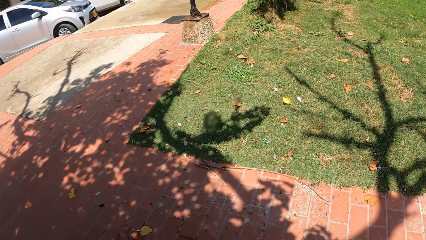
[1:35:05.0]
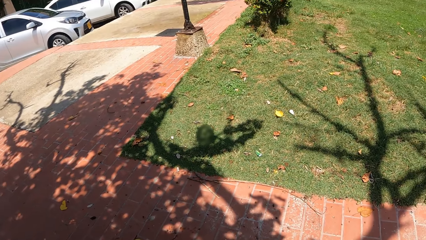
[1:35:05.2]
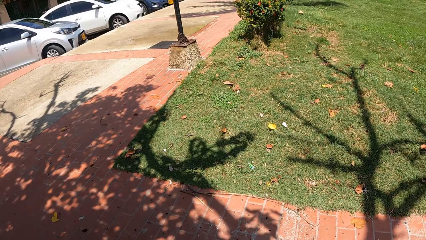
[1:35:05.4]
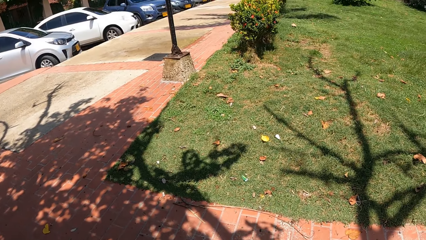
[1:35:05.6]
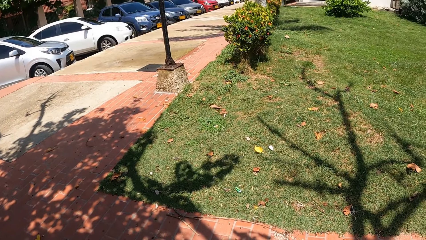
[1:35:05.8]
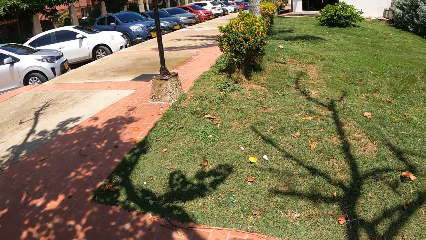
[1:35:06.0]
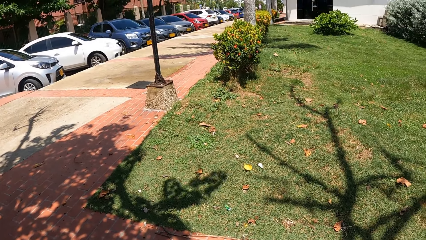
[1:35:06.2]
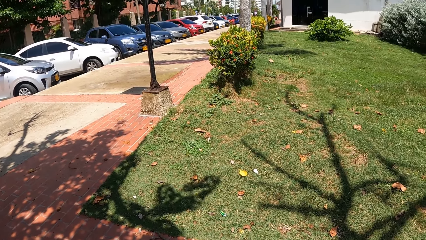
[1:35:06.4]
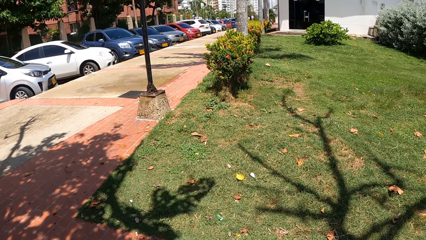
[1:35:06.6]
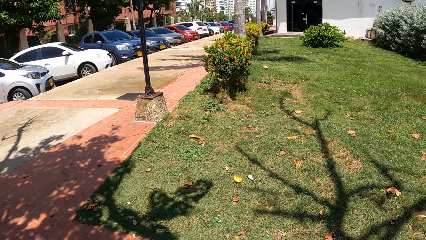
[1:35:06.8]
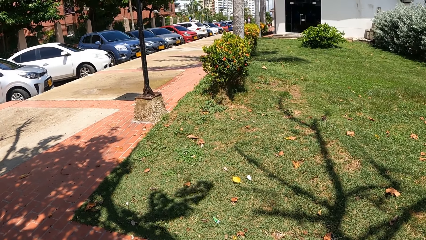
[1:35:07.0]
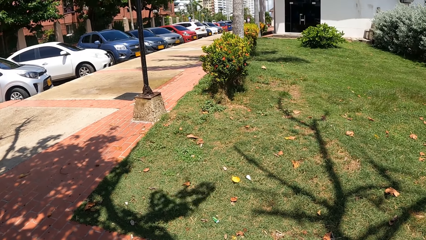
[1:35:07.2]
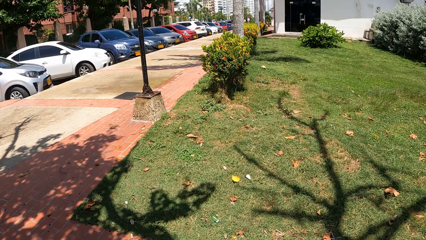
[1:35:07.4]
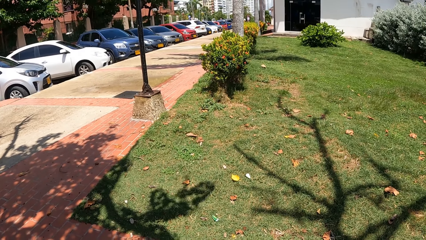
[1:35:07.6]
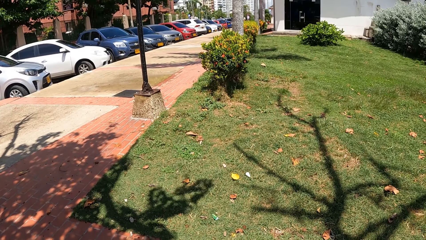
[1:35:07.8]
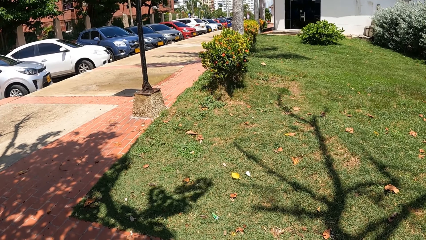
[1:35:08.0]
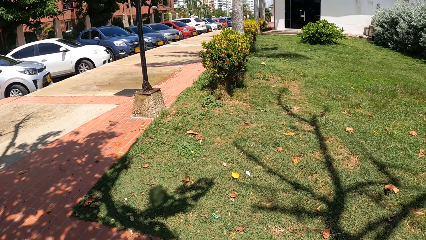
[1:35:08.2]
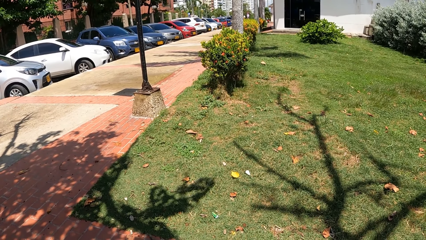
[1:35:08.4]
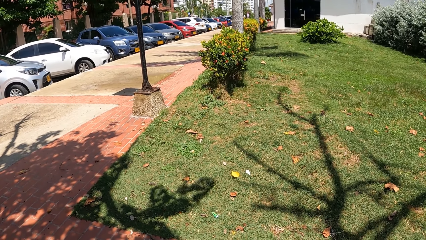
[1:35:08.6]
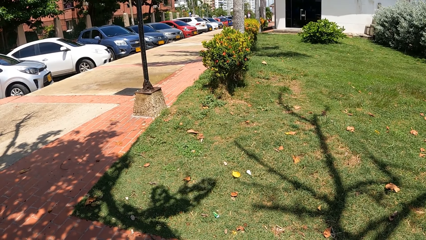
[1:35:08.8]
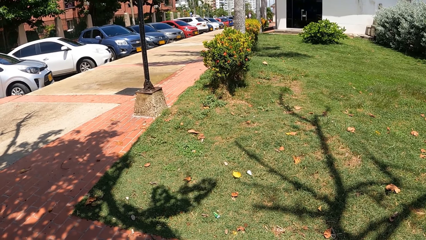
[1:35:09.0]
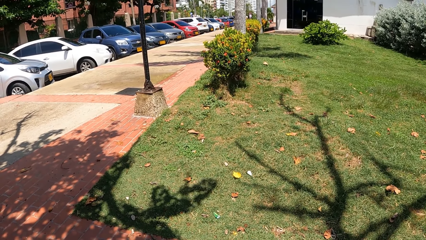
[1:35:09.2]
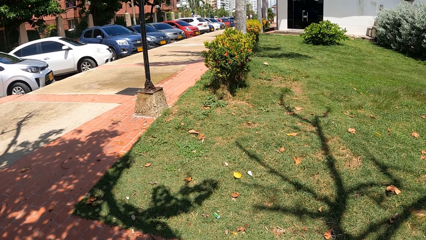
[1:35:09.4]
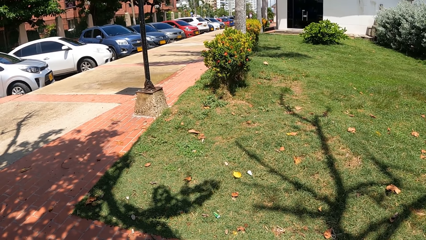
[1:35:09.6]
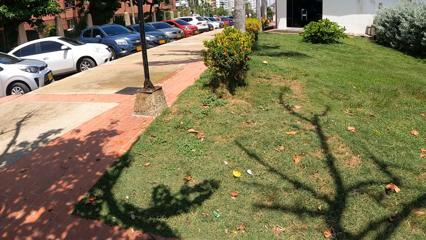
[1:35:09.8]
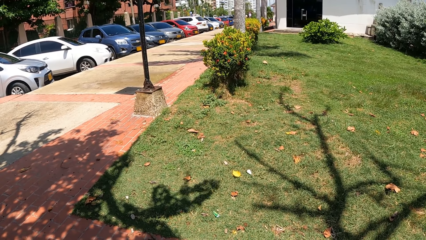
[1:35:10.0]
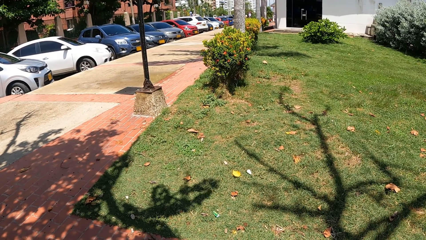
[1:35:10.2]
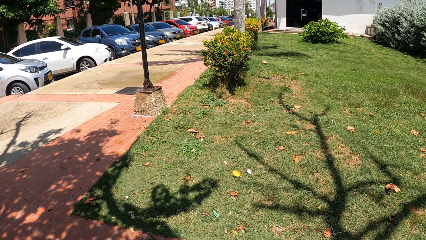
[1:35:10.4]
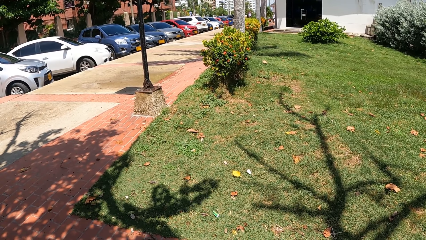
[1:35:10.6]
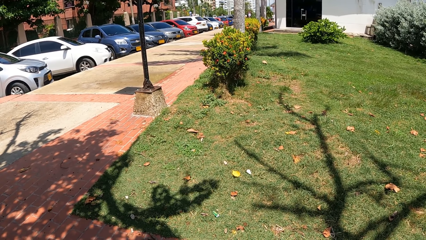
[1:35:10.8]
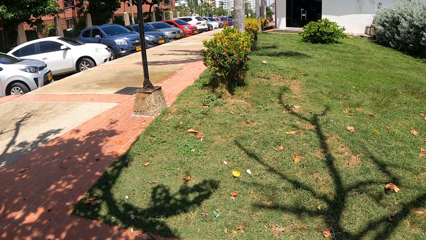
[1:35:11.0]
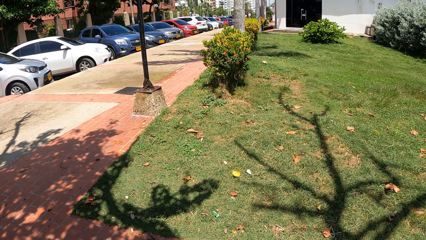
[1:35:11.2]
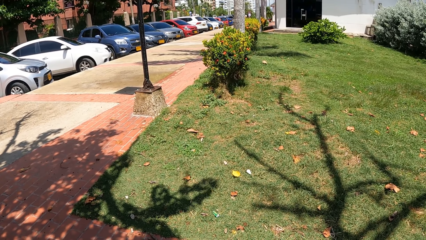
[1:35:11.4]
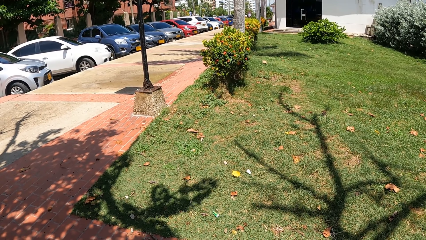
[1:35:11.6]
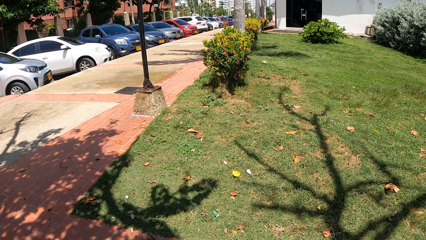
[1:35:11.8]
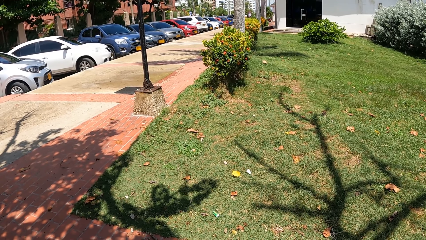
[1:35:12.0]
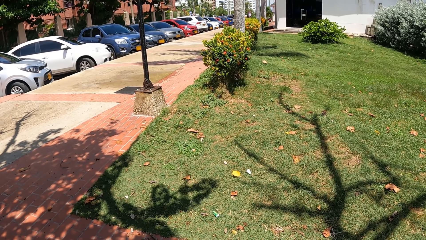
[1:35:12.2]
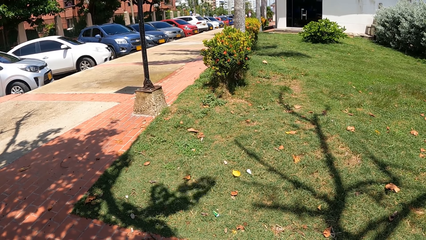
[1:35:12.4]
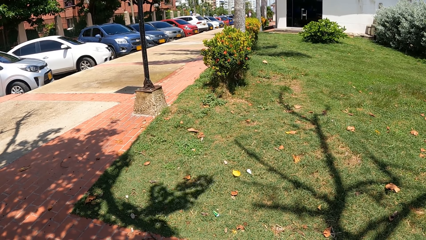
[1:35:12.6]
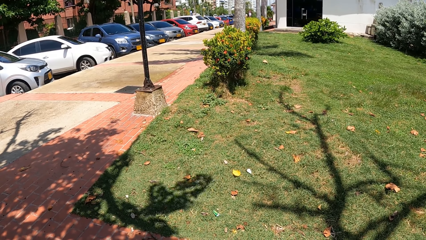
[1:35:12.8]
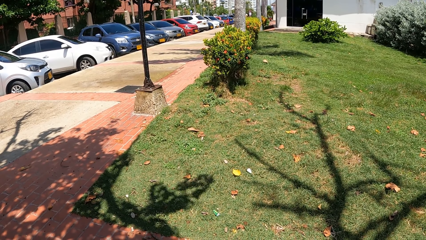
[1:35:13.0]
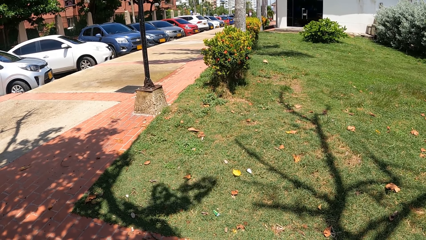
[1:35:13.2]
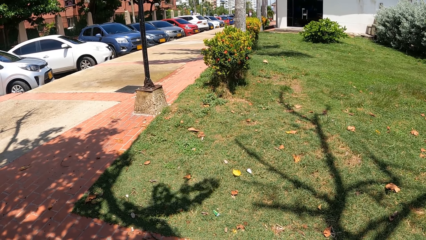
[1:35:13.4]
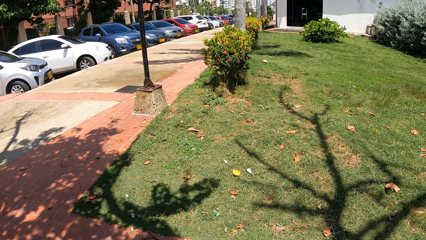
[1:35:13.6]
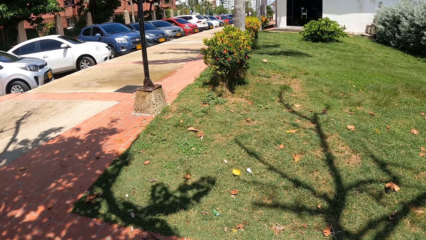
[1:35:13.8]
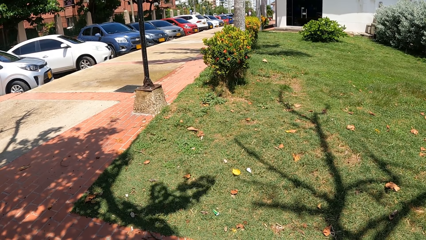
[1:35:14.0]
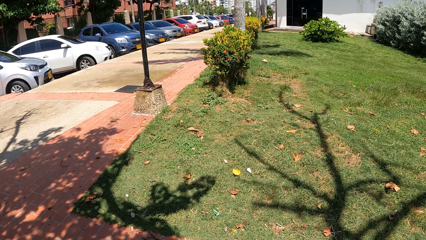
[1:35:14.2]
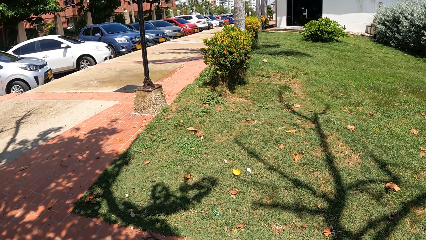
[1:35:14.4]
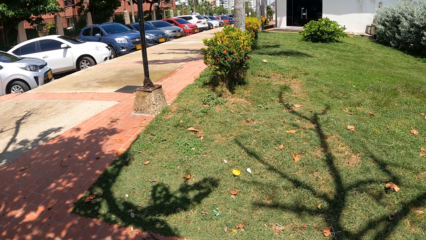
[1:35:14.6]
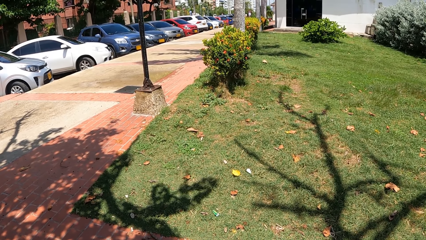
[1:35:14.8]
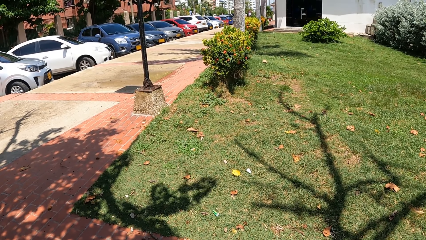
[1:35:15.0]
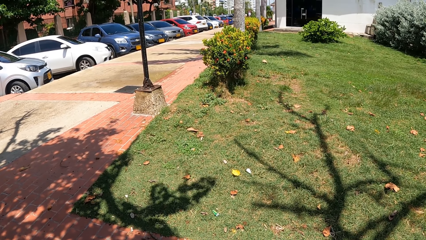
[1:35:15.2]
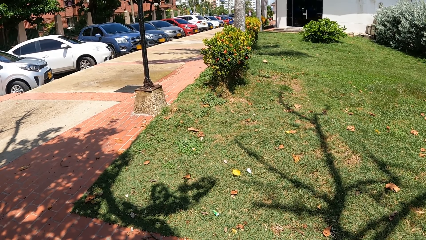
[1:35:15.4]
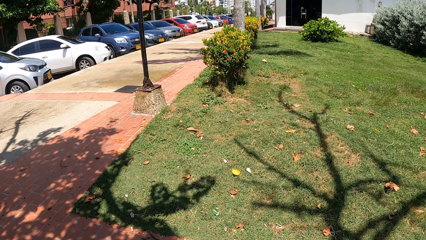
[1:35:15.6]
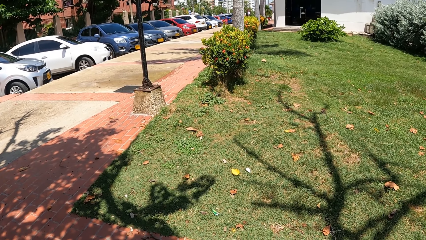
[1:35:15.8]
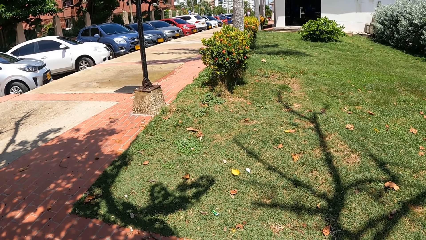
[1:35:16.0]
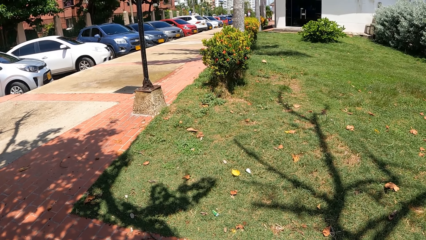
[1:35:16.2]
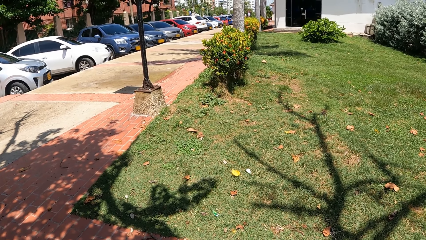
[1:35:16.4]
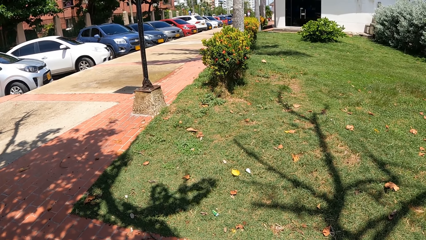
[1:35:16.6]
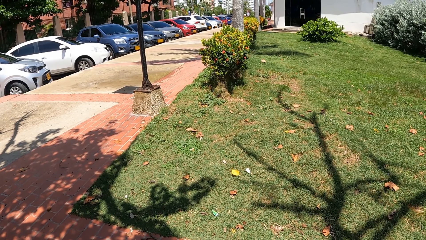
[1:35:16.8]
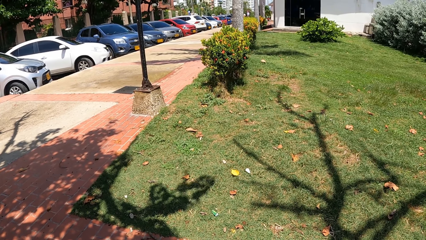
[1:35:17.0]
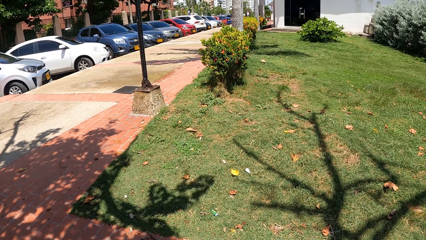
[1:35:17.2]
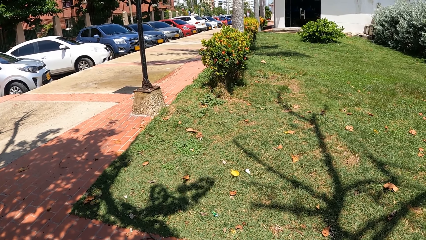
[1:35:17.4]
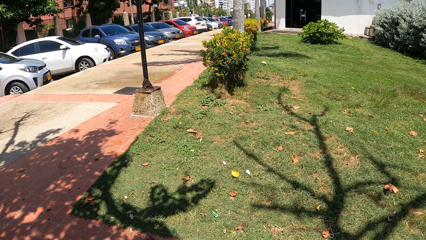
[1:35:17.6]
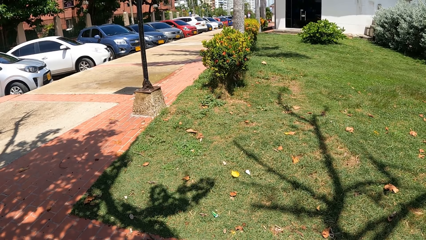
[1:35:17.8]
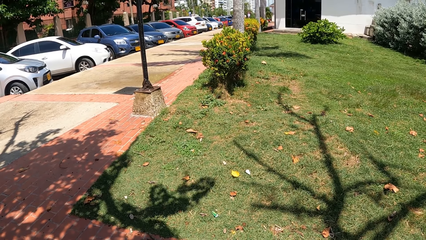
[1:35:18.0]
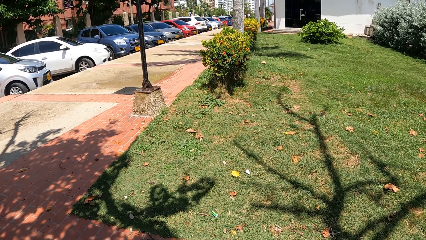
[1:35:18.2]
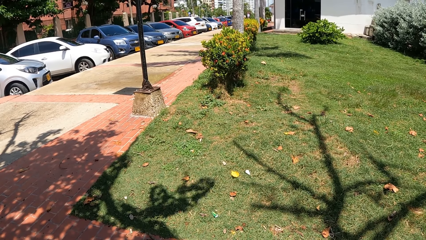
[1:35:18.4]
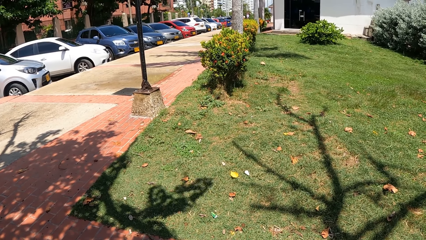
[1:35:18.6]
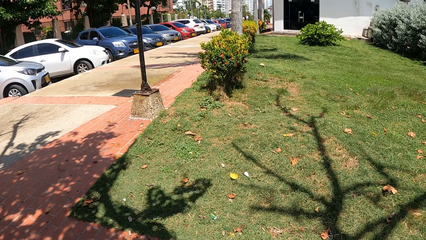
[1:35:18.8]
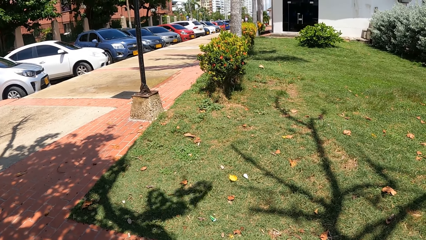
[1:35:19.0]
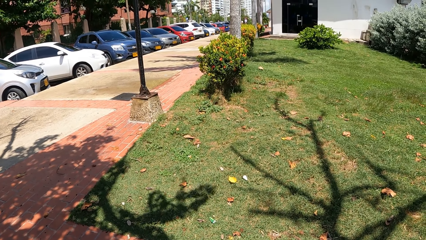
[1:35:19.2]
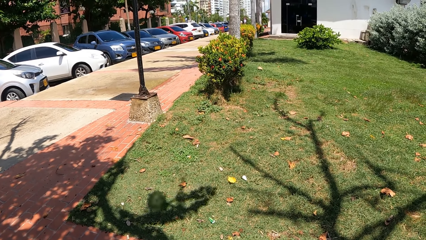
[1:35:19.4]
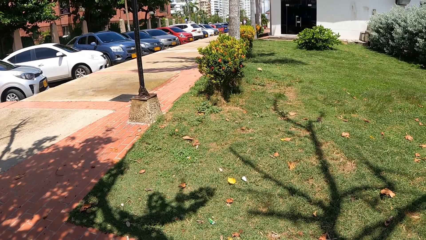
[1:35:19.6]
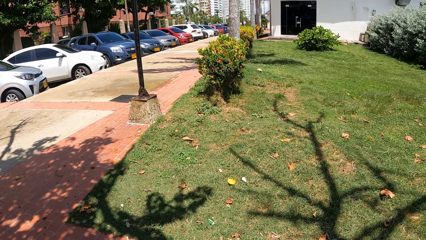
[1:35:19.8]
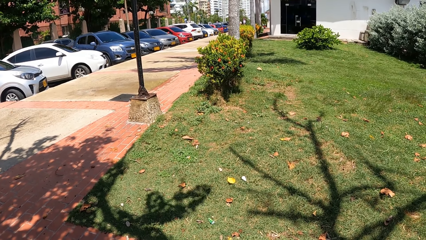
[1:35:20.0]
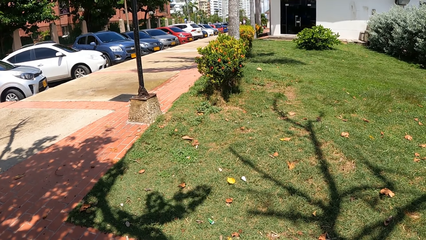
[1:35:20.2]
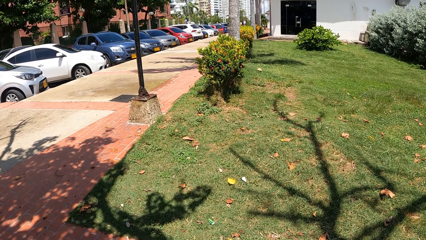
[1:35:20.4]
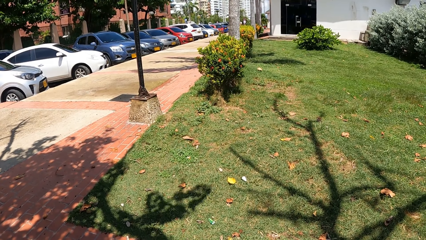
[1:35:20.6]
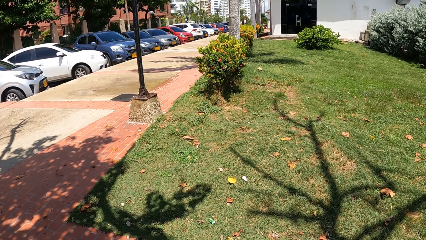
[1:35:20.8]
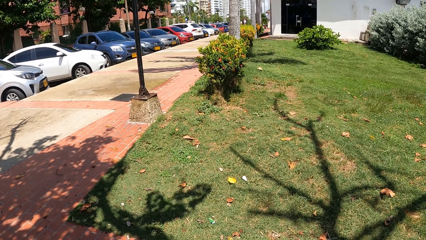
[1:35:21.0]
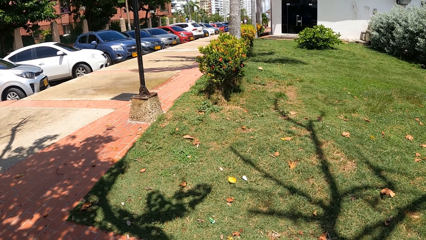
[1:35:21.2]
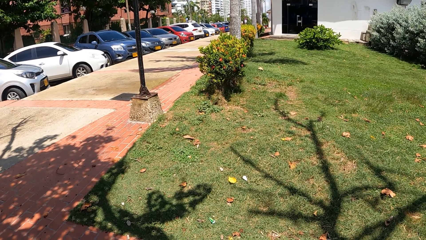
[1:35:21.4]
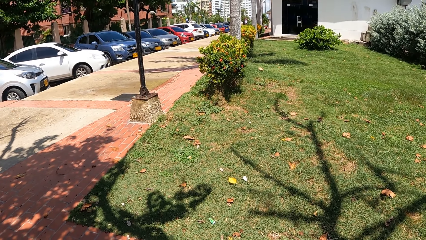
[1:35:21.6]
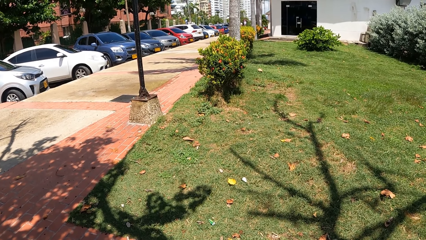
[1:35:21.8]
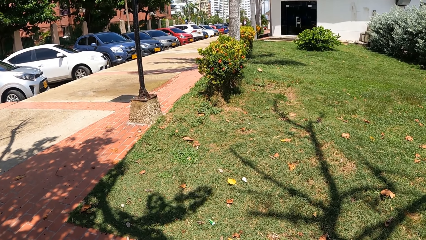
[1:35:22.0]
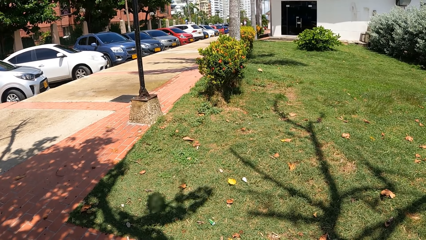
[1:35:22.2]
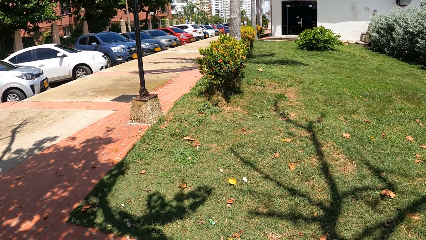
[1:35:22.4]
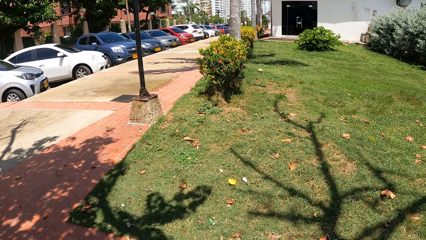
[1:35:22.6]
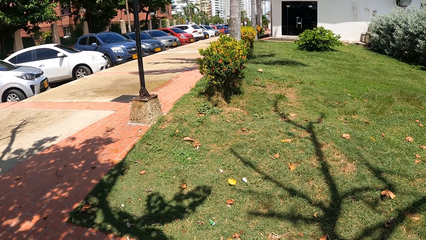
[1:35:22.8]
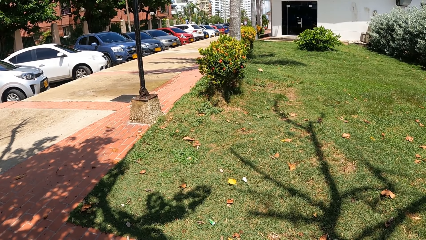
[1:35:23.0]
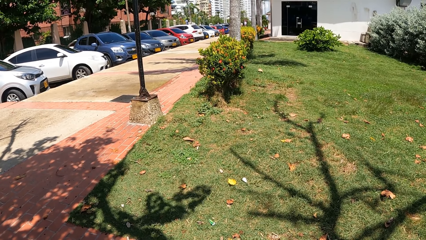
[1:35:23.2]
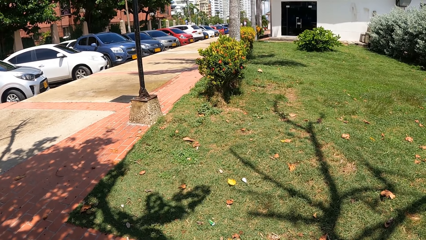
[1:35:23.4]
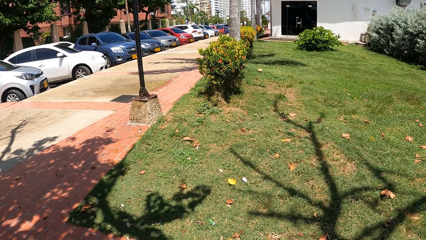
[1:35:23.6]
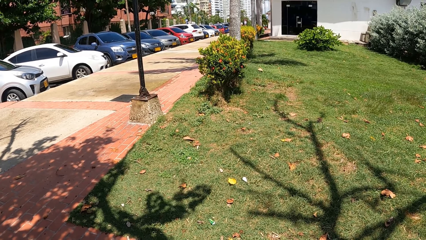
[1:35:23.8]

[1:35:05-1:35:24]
The camera wearer looks around. They stare at the parking lot.
